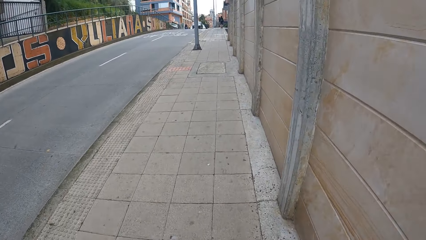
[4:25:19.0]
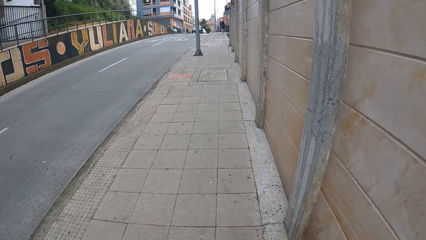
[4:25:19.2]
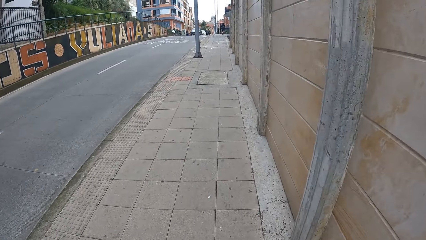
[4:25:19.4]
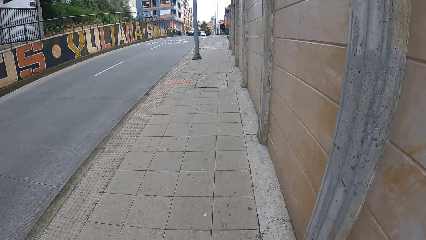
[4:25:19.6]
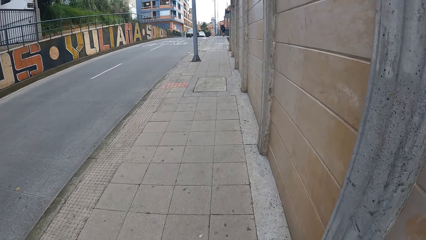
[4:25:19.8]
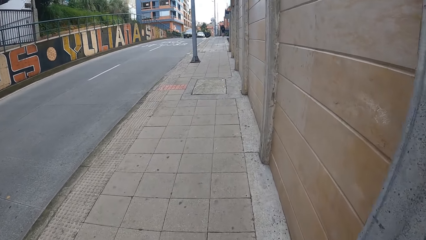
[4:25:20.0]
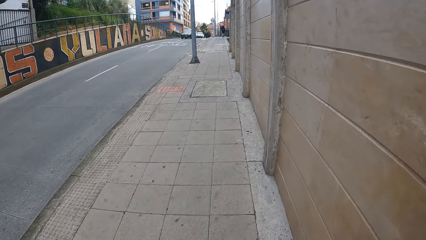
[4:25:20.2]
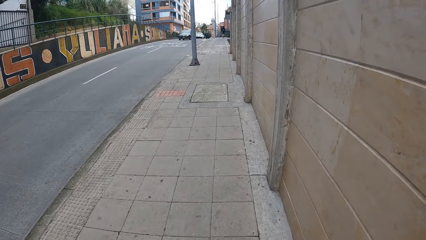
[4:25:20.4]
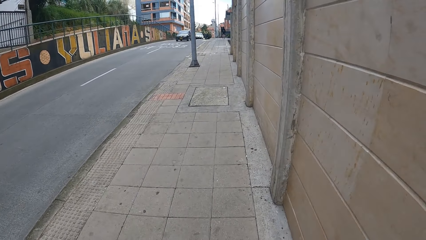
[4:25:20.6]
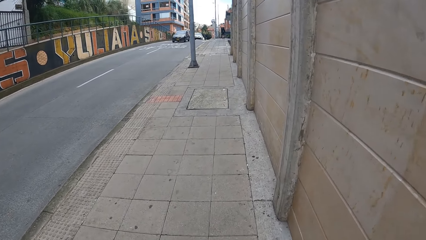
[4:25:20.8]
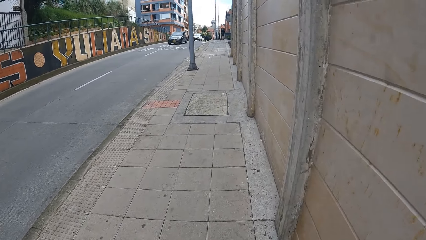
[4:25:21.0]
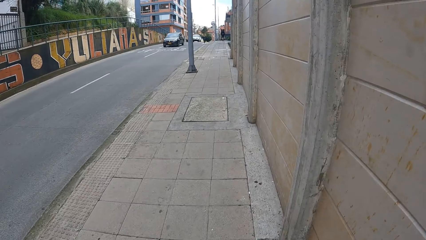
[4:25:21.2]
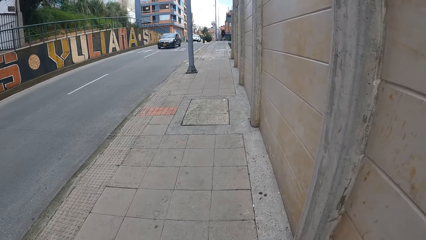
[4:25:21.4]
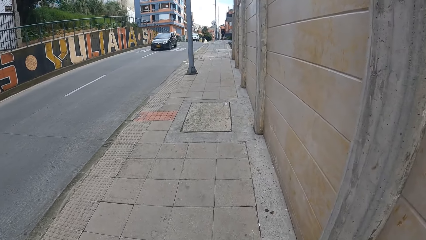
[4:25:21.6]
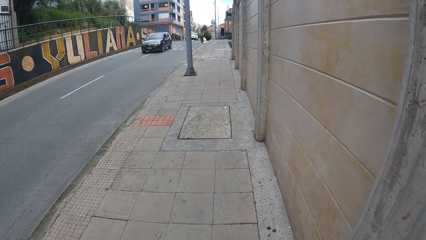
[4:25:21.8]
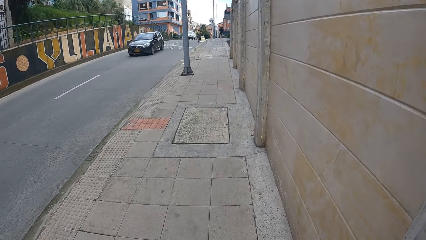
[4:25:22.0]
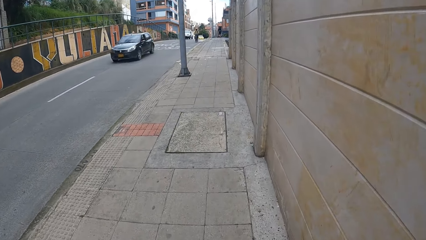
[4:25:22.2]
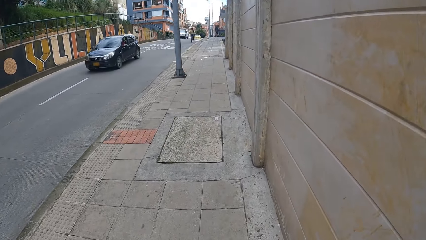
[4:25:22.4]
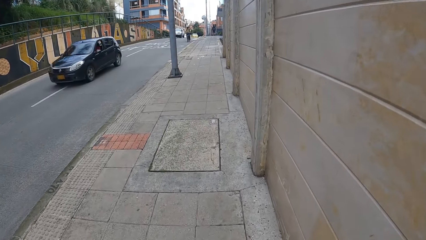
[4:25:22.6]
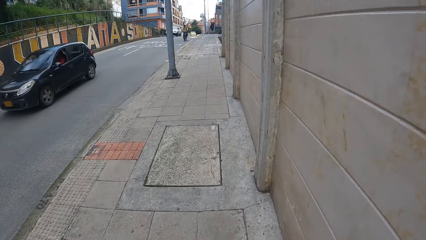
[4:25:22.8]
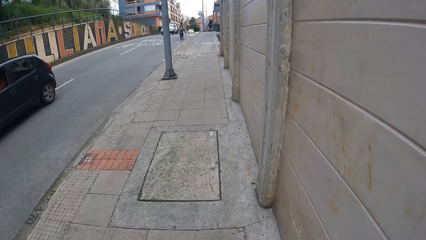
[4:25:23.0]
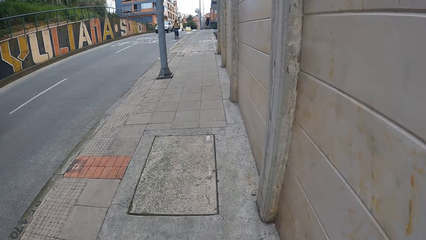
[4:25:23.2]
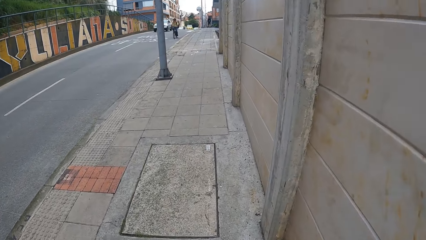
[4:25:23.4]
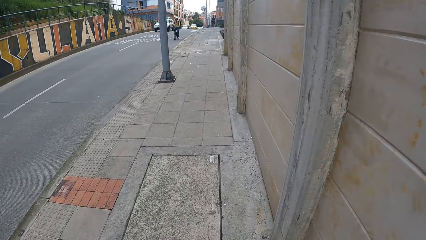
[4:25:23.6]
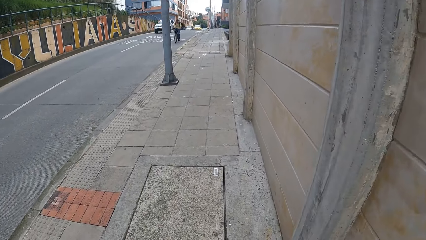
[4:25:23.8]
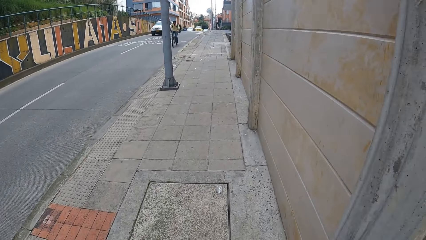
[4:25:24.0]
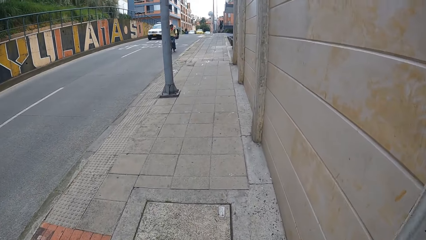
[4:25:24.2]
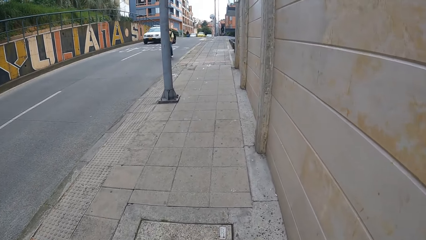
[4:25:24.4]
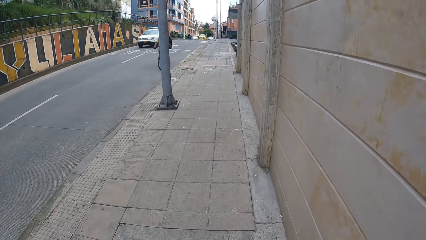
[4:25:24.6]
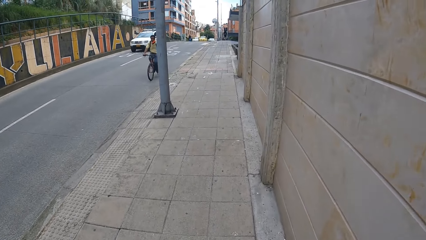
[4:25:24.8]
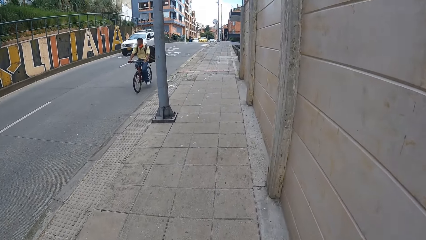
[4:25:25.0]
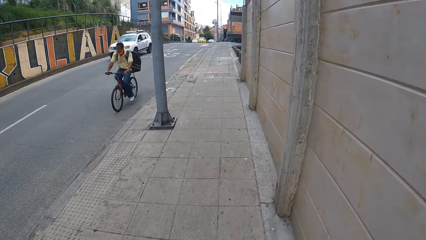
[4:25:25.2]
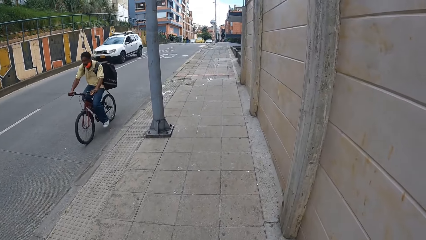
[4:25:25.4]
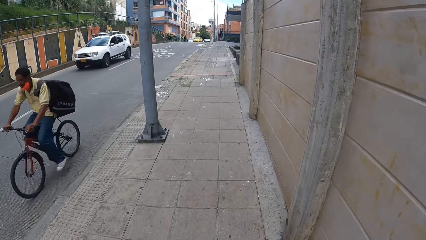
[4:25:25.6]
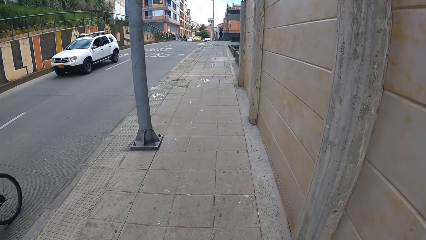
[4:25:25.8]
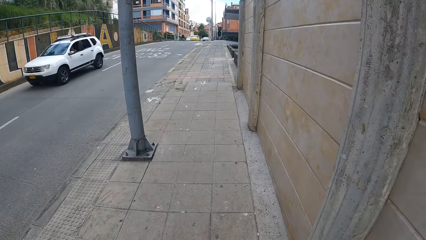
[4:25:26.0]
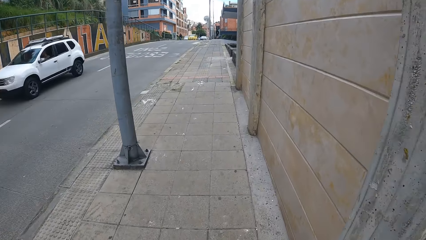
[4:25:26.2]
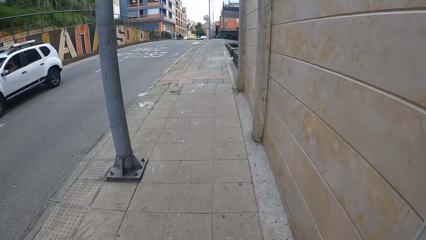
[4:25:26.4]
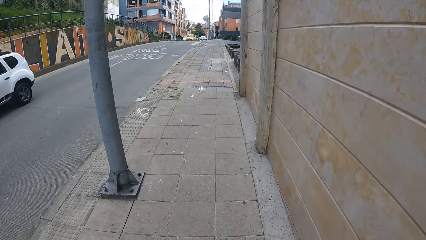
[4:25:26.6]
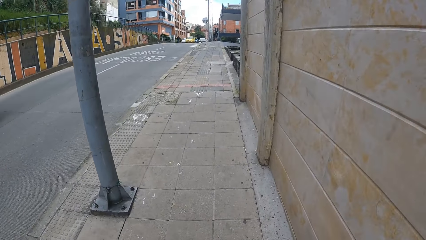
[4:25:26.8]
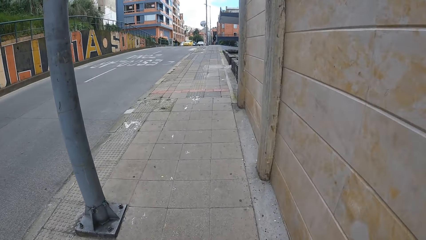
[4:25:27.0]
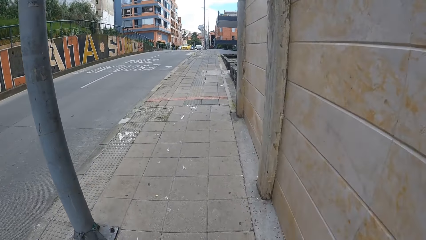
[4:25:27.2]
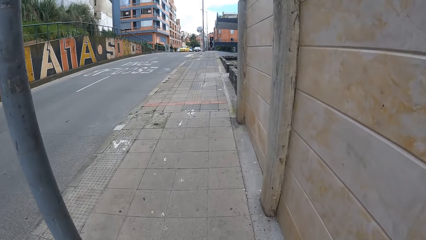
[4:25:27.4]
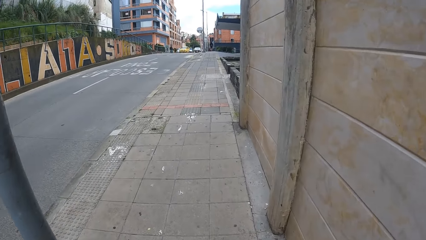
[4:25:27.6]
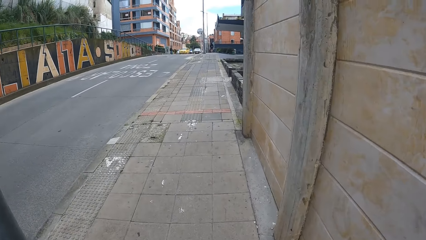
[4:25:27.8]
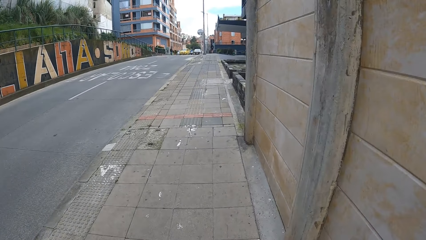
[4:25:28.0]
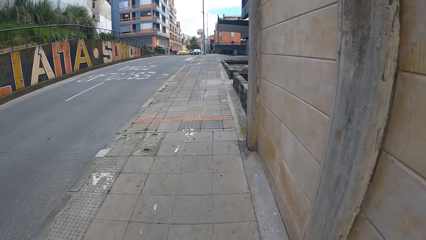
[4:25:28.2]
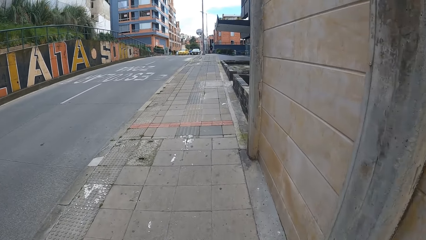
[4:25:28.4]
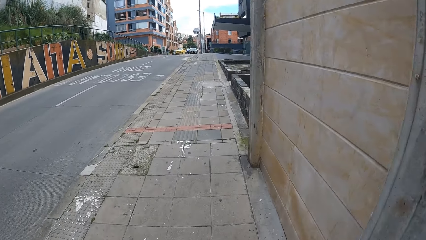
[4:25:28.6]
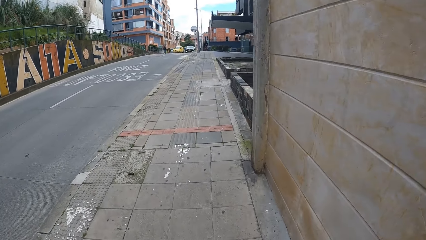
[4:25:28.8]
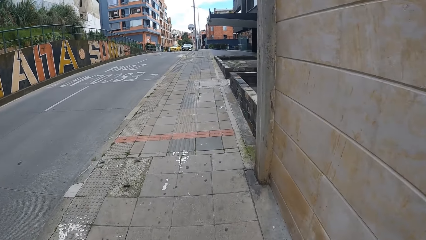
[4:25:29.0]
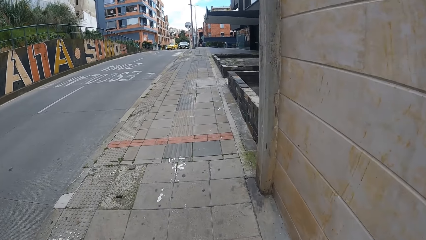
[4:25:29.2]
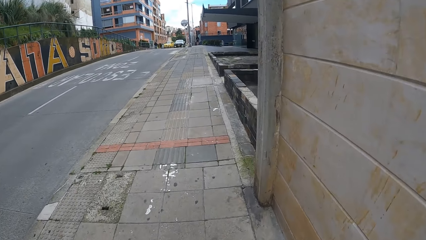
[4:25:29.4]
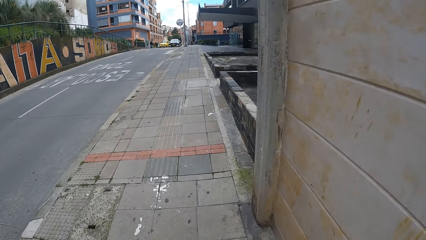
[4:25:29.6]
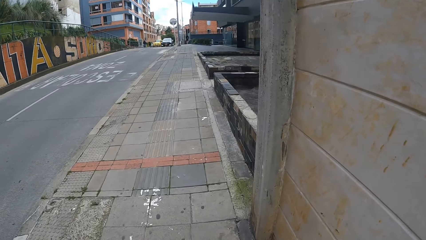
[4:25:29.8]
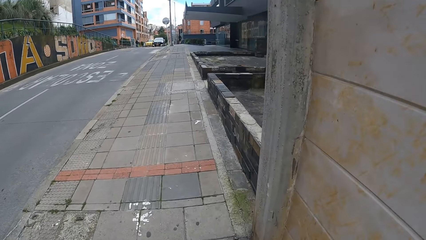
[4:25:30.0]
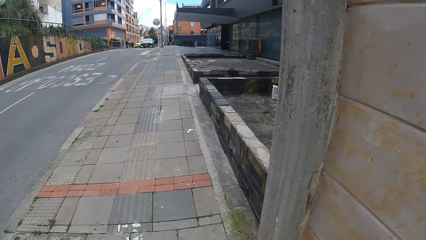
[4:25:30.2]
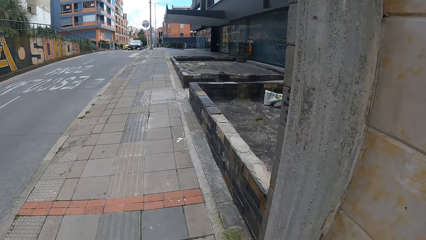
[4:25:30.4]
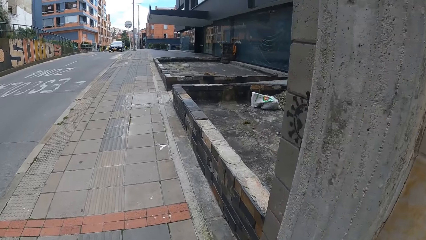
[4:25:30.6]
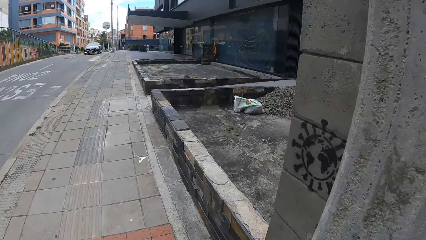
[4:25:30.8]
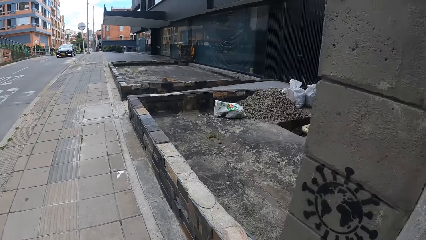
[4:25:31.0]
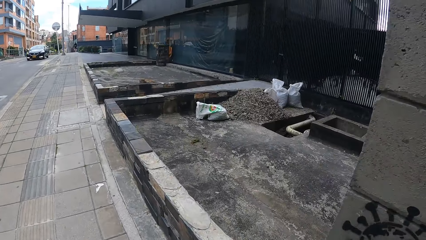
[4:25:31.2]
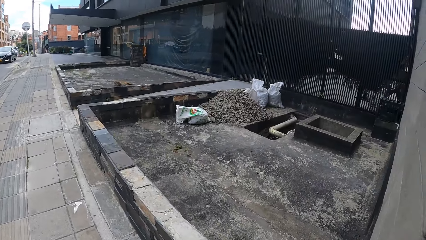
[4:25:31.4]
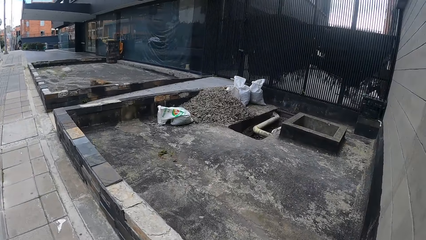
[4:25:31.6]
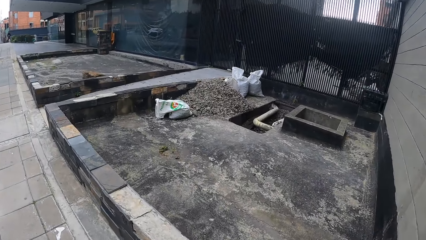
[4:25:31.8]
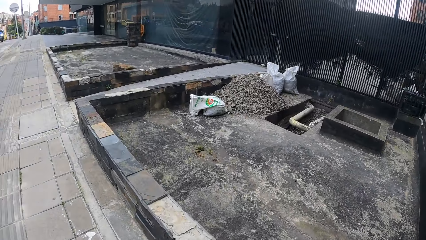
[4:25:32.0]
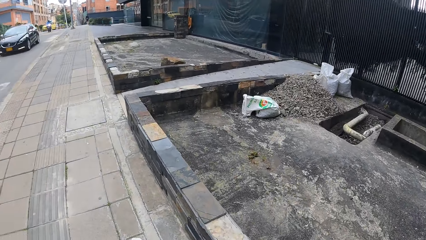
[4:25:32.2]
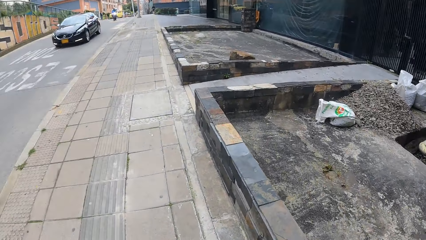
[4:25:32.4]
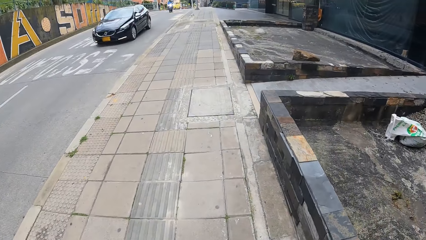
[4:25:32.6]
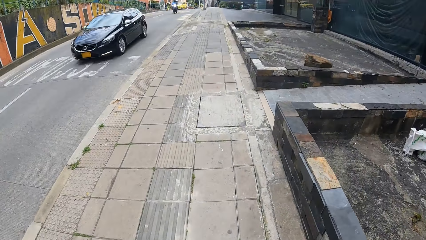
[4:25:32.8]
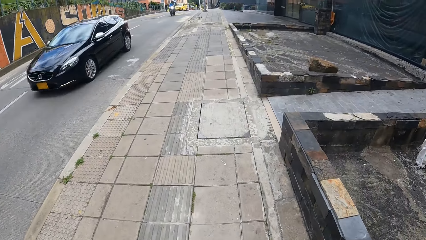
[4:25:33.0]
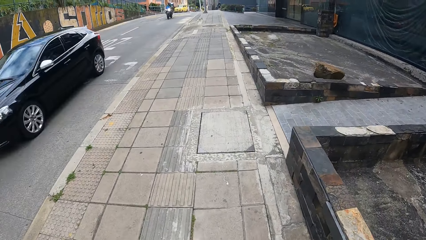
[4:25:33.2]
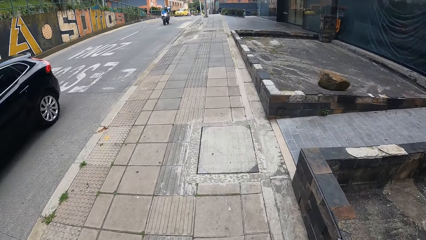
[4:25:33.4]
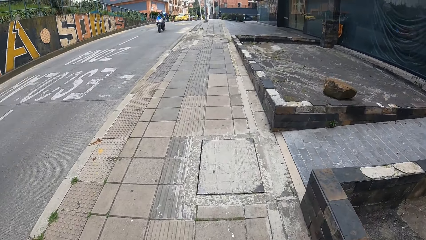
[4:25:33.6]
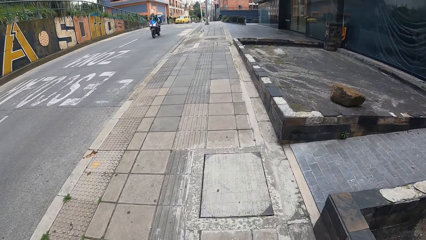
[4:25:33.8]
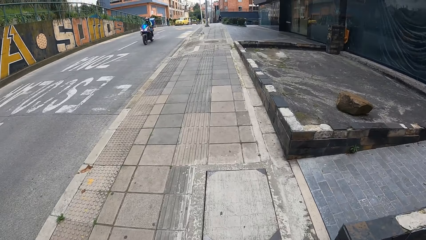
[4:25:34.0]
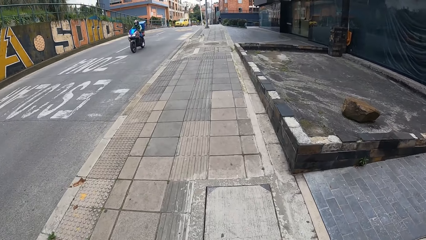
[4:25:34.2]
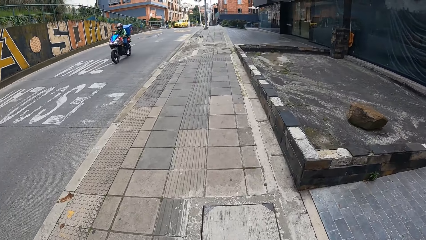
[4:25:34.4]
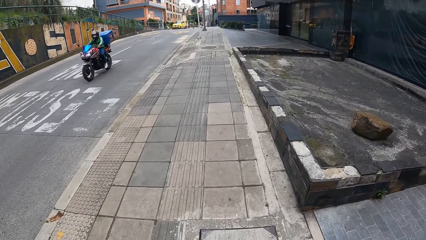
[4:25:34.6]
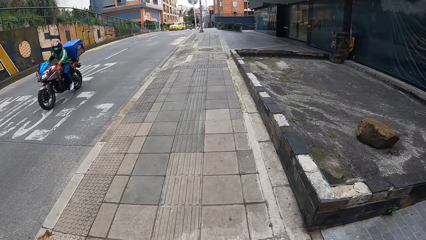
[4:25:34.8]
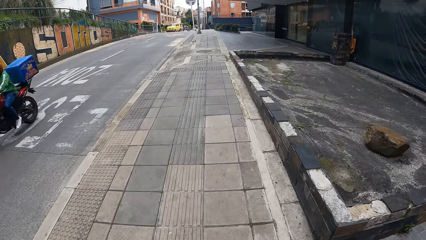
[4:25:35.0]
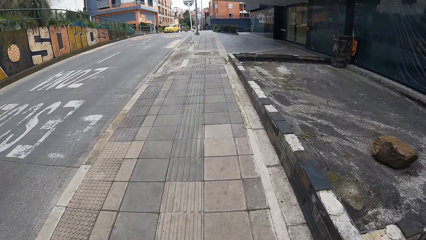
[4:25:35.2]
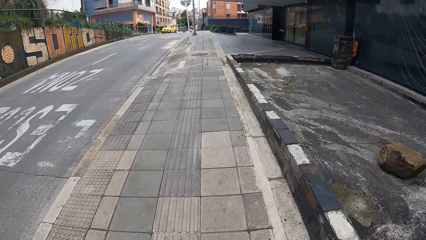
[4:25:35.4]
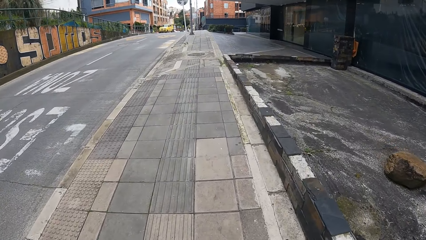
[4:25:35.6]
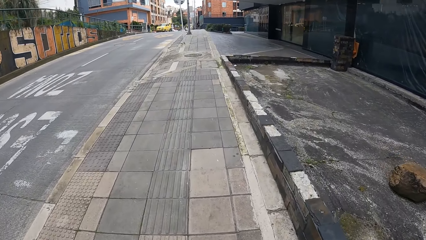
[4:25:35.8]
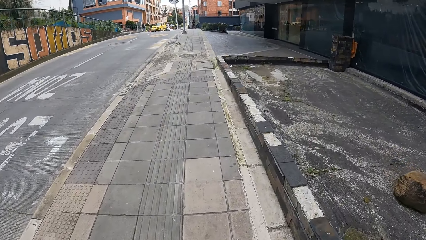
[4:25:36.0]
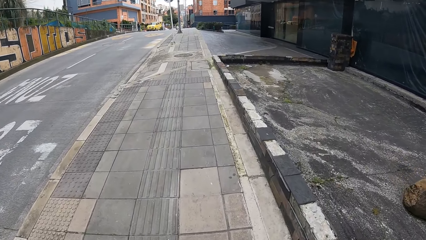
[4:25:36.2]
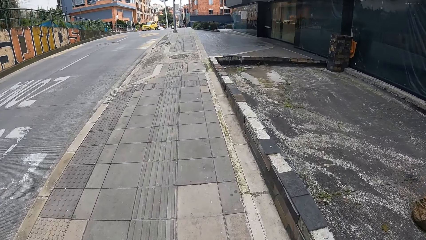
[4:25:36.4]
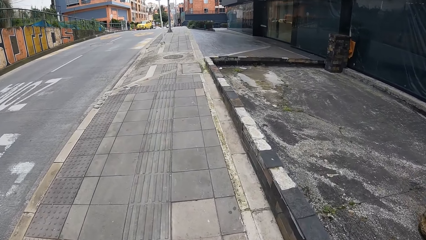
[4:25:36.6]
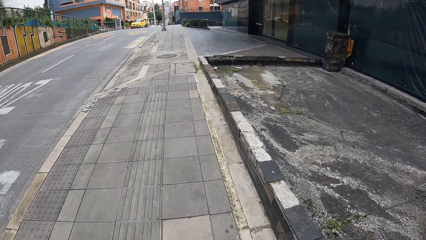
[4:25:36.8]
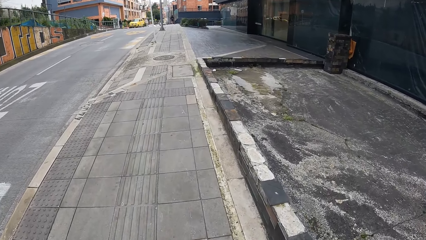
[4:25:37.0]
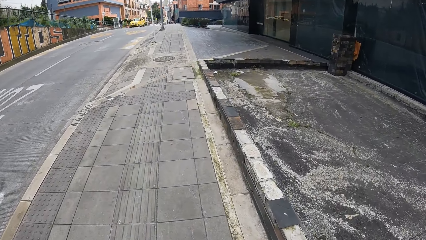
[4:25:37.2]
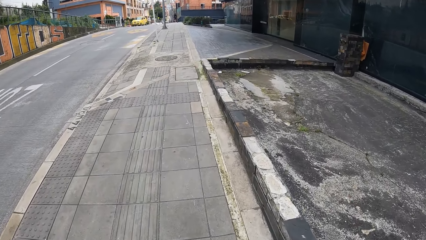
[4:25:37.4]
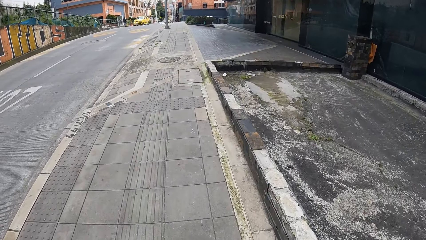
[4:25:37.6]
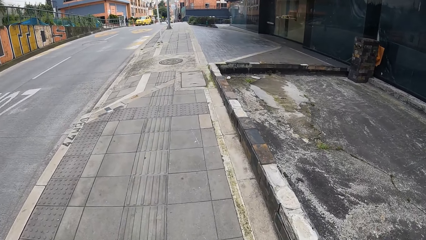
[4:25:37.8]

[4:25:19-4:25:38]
A car drives past the camera wearer. A bicycle drives past them. A car drives past them. A car drives past them again. A motorbike drives past them.
